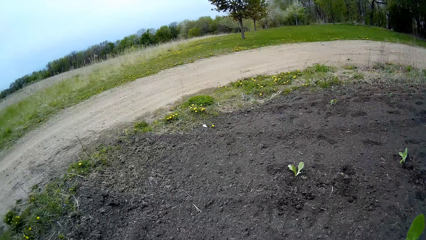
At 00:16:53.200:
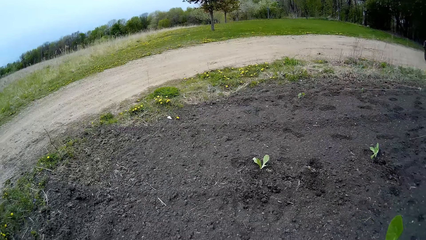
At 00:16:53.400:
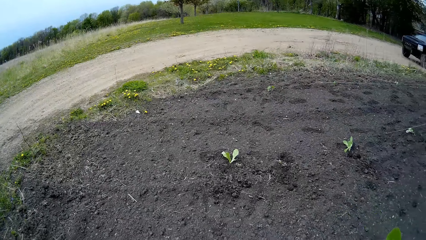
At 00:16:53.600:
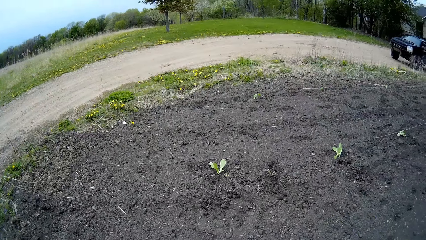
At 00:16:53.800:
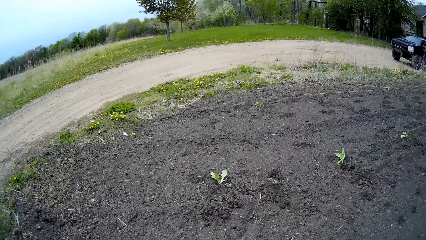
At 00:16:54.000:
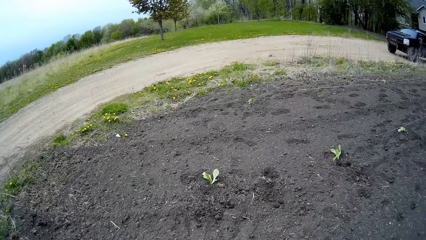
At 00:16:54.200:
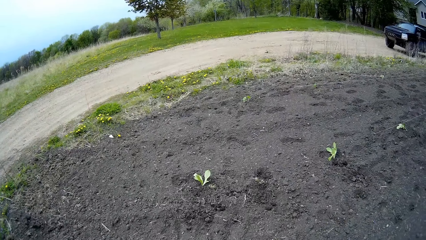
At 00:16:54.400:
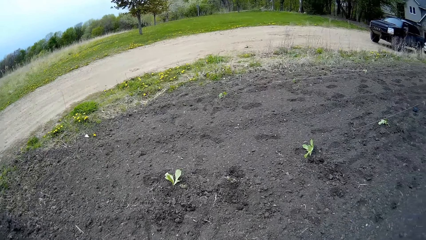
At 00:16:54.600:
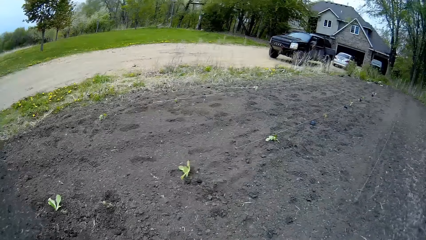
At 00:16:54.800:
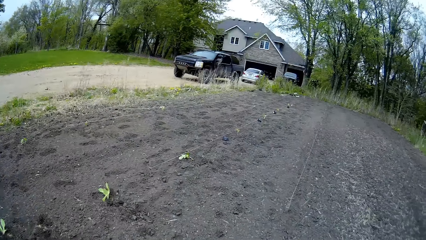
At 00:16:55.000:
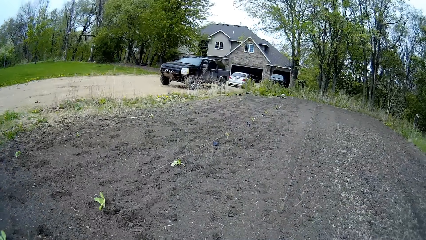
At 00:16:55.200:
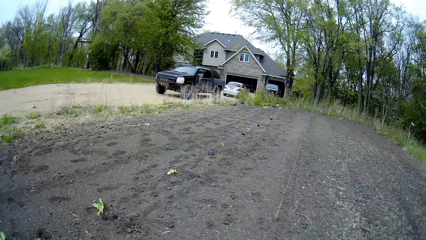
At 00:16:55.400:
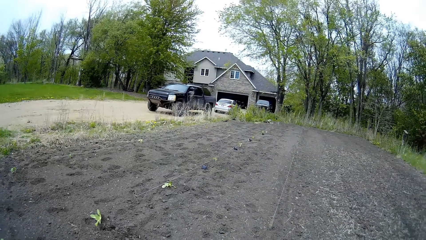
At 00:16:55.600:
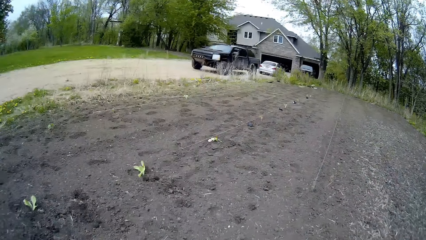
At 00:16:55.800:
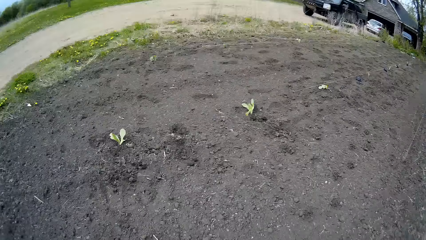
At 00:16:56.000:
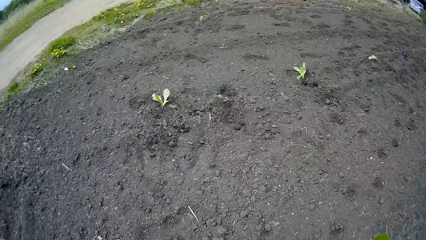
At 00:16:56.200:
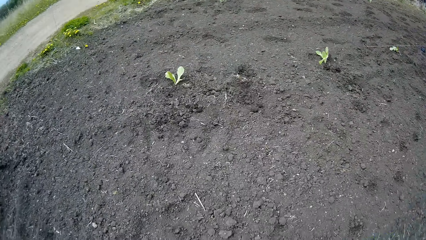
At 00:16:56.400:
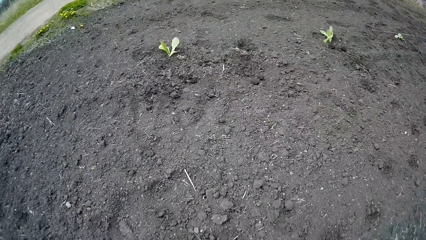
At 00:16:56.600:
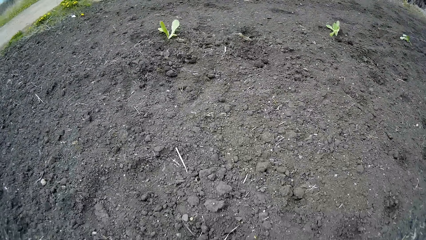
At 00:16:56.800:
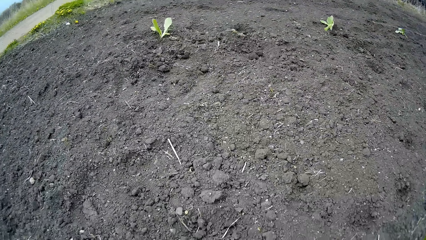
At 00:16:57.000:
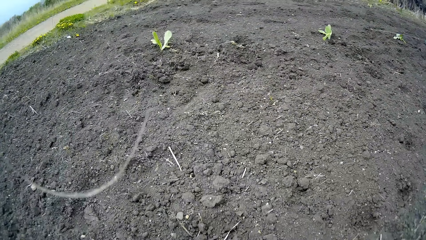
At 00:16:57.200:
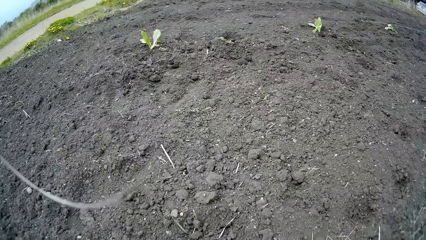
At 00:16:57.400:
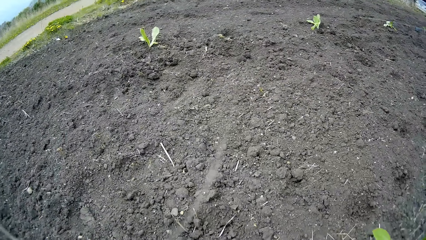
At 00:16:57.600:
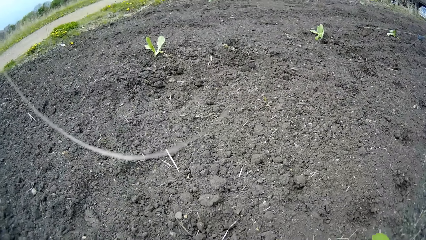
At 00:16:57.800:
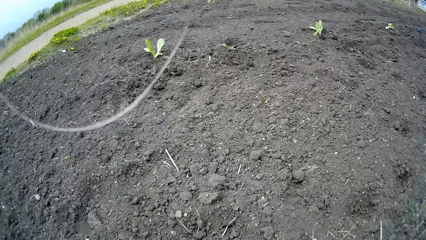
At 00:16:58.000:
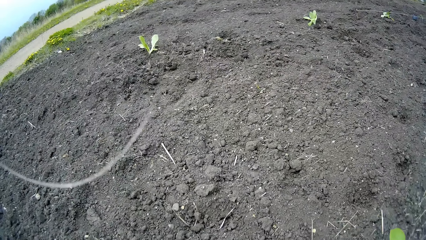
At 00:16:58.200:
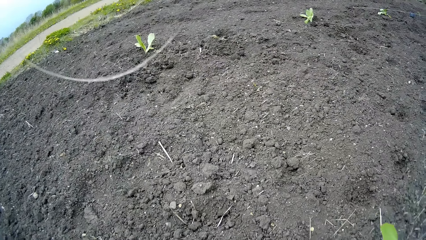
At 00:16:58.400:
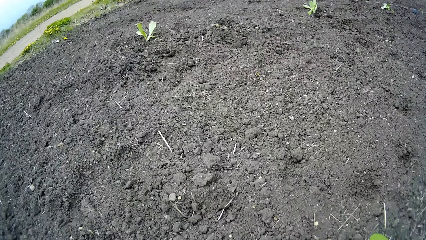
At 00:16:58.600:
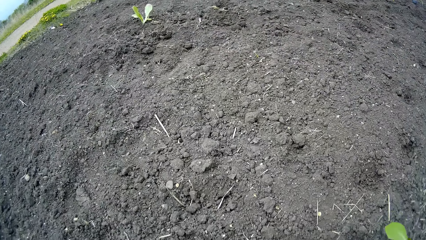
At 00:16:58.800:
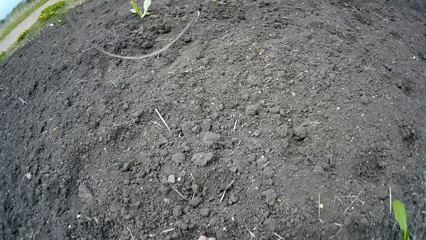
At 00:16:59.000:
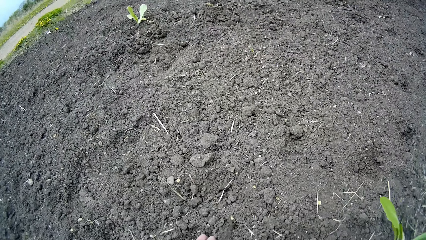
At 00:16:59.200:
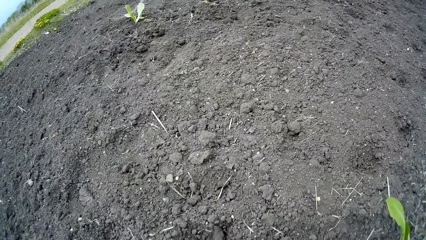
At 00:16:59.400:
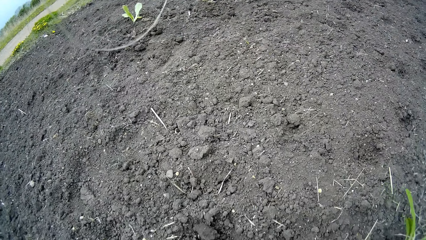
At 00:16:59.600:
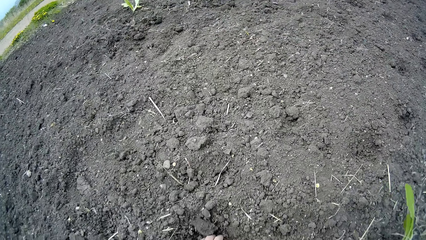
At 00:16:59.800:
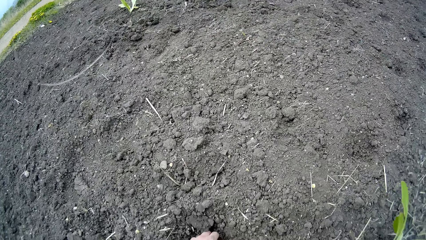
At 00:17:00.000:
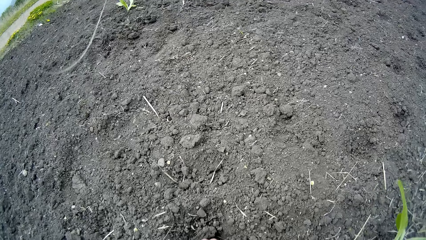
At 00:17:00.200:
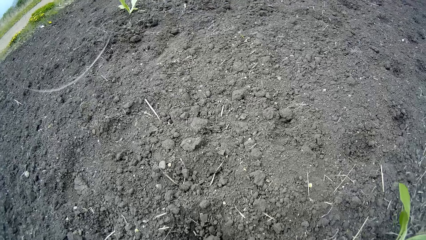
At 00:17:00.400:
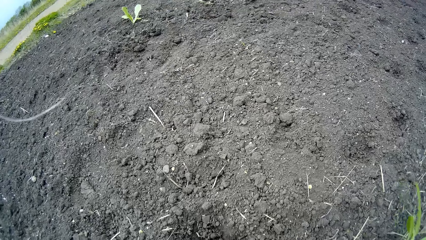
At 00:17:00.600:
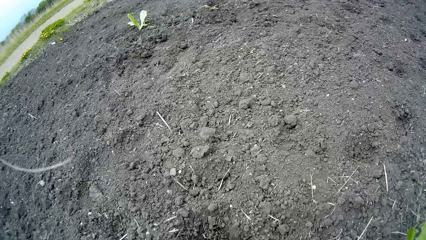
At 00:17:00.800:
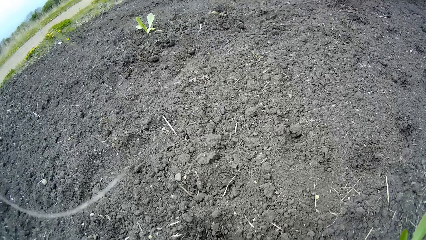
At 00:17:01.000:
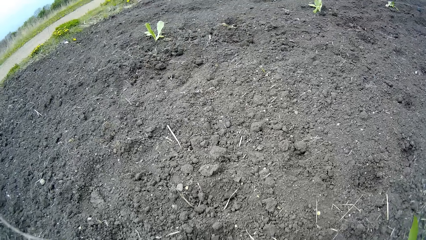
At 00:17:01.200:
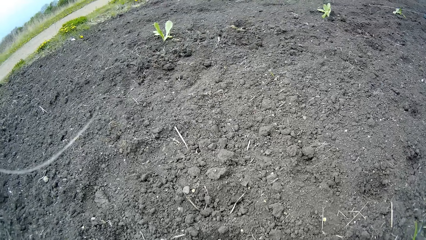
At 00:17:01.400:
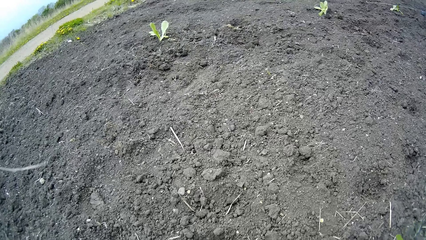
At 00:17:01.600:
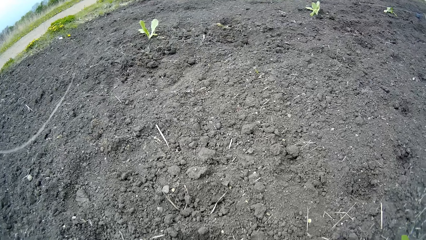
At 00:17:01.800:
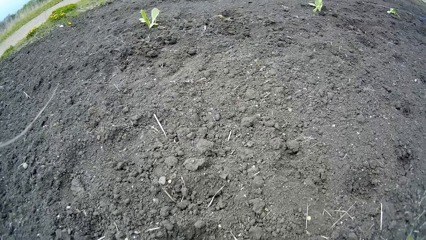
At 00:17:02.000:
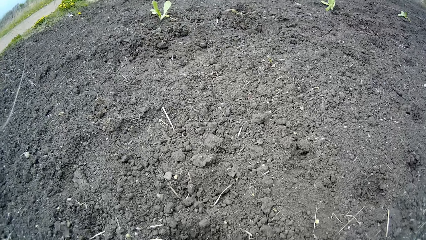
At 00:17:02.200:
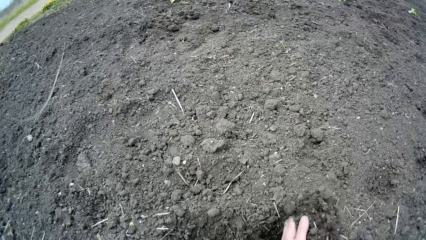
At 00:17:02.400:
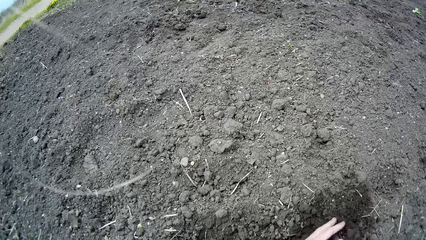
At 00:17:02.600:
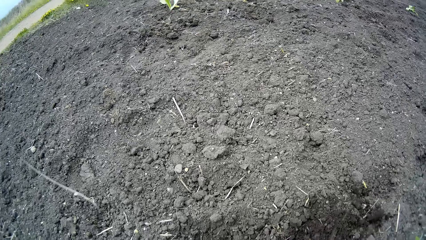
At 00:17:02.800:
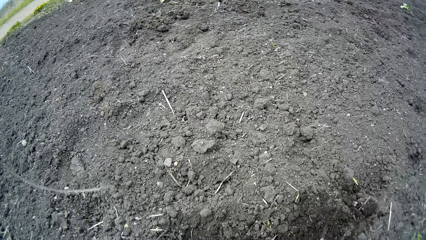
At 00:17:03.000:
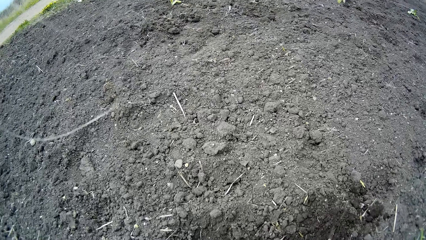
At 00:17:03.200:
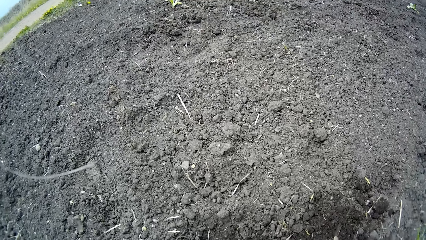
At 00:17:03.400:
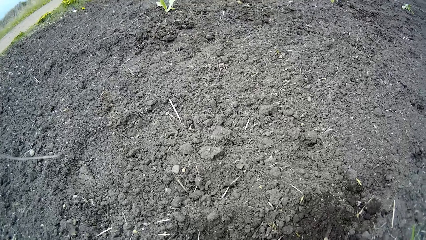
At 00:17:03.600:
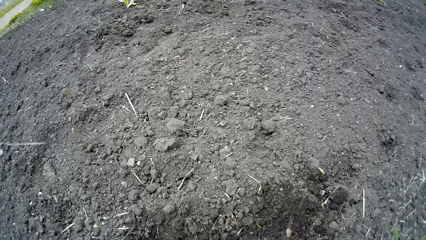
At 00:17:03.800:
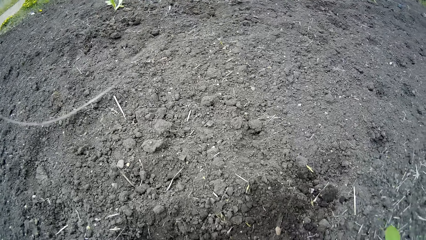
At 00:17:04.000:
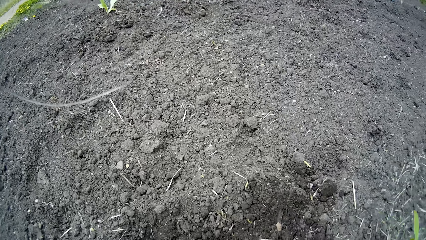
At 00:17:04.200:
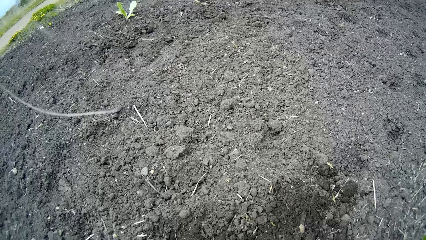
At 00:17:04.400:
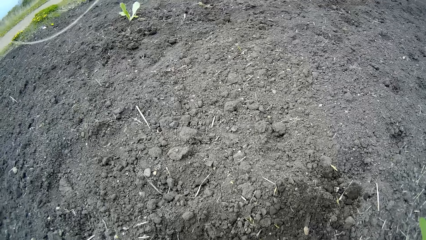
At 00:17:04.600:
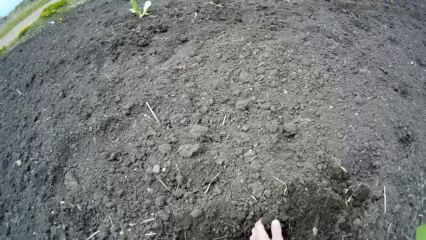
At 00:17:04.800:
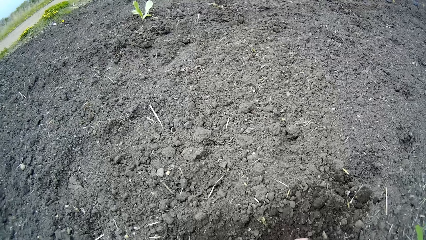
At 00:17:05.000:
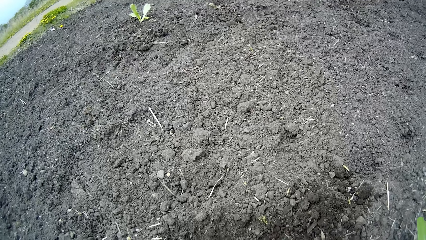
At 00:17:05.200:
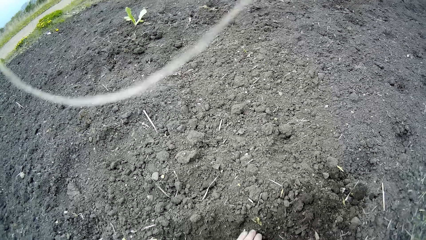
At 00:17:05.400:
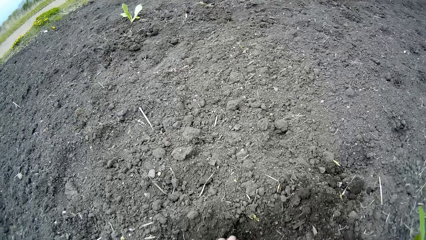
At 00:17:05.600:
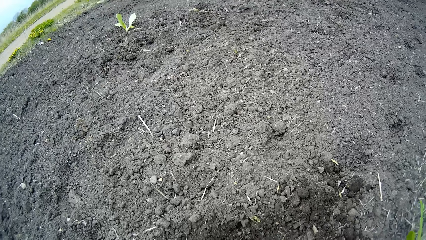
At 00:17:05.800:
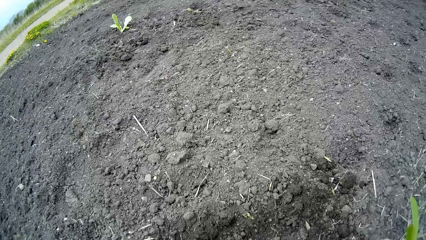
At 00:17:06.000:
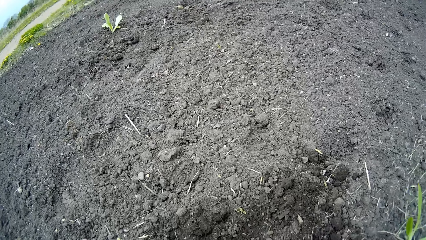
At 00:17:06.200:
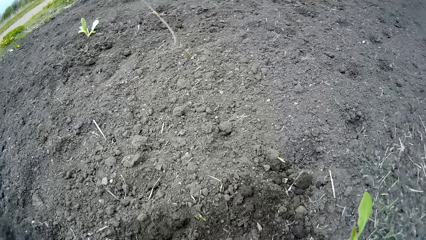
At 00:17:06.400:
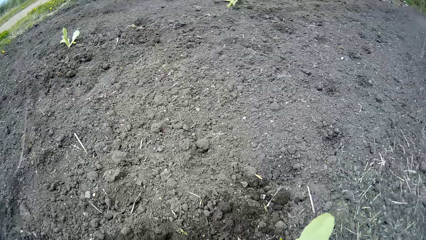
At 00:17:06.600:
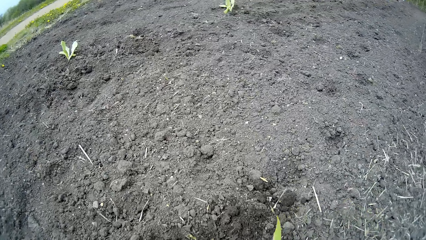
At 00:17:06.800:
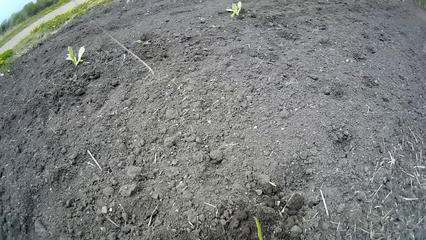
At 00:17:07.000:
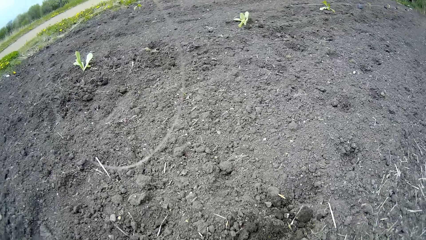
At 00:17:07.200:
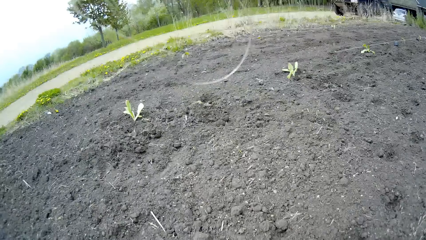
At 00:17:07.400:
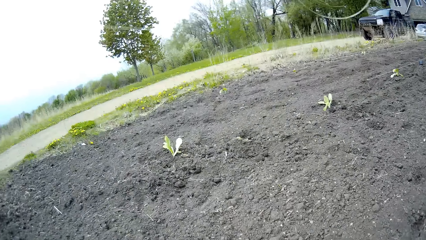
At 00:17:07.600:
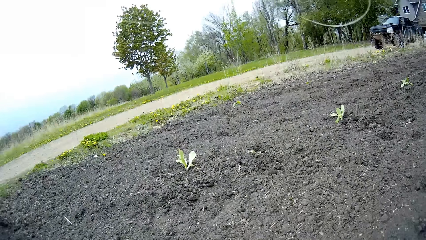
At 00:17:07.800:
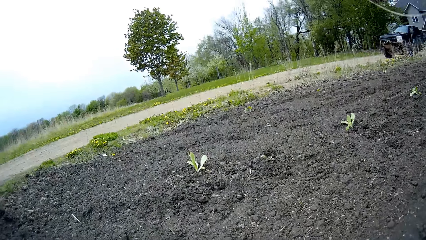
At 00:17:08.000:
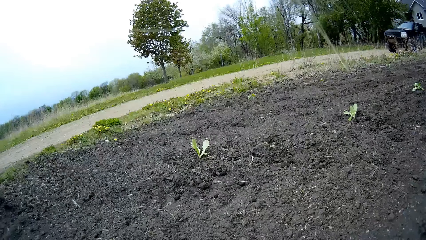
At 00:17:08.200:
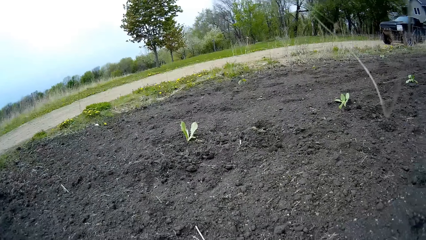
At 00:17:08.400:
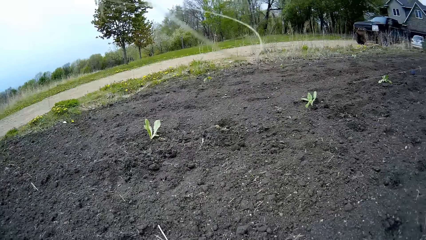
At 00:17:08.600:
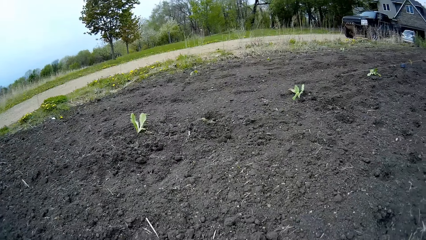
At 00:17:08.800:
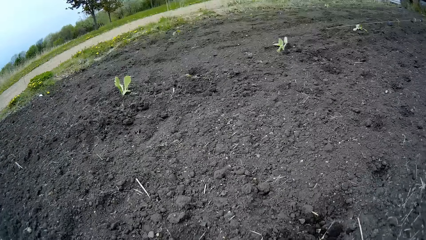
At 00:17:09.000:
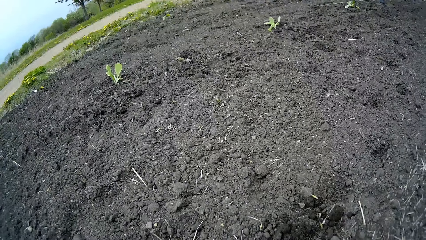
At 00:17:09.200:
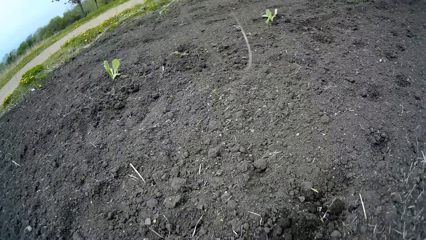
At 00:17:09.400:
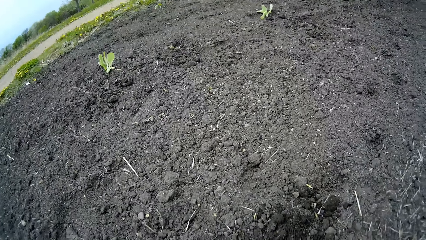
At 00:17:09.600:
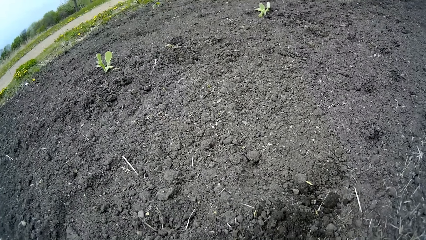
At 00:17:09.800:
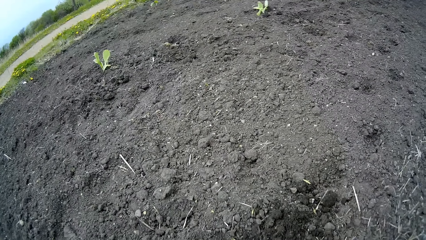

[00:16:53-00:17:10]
The camera wearer drags the plant on the ground. He plants a seedling. He shovels soil from the ground with his left hand.
